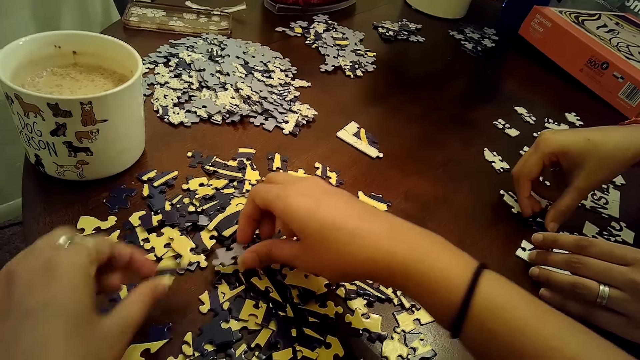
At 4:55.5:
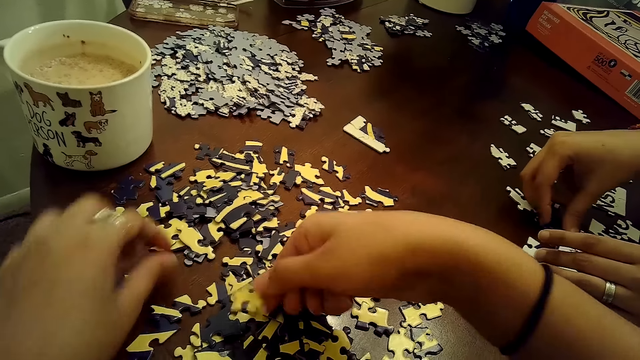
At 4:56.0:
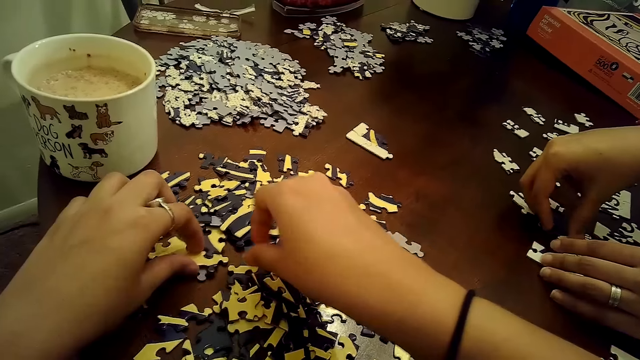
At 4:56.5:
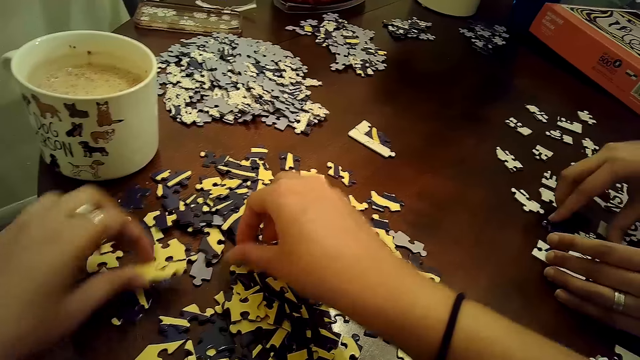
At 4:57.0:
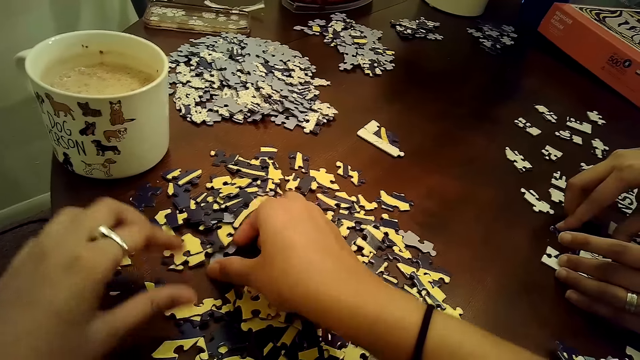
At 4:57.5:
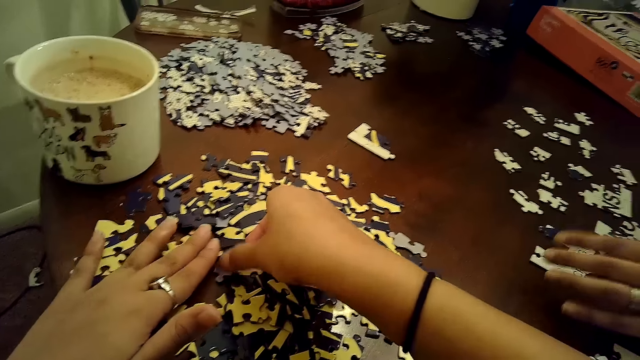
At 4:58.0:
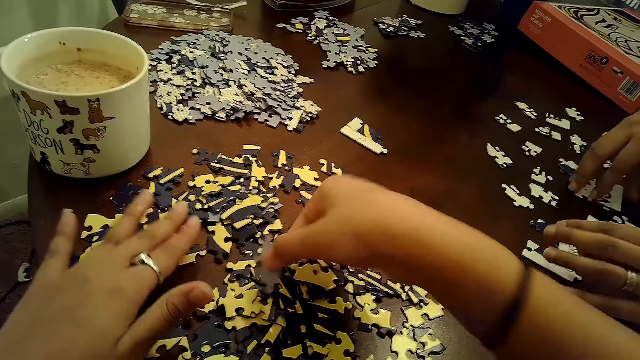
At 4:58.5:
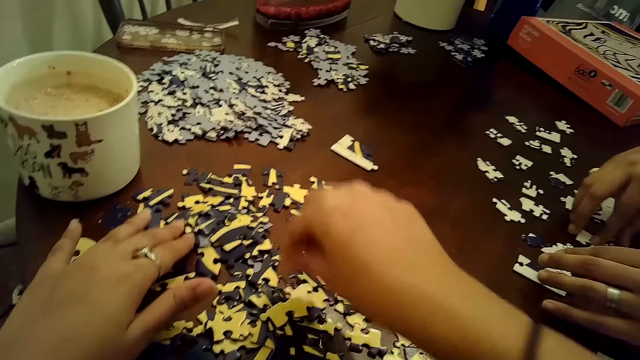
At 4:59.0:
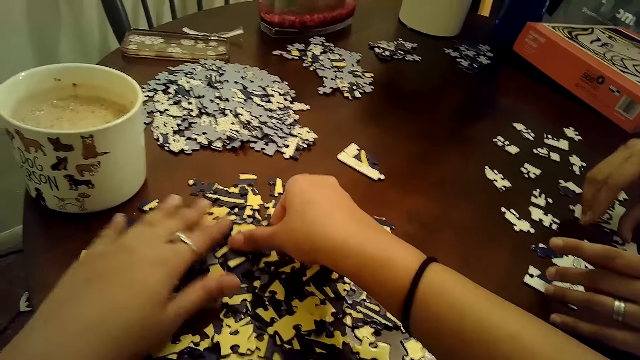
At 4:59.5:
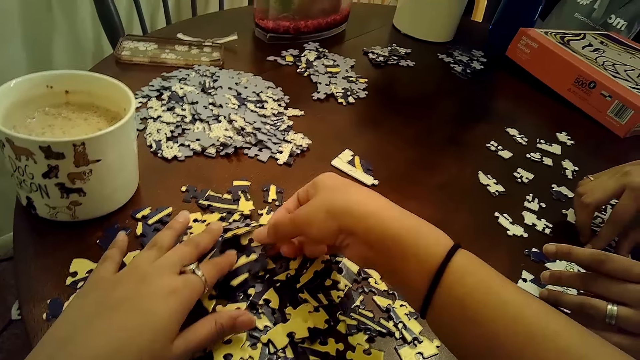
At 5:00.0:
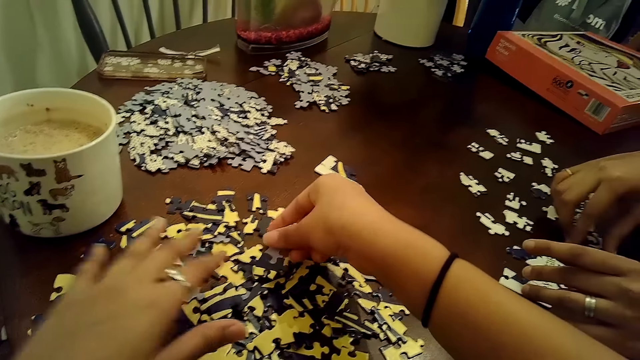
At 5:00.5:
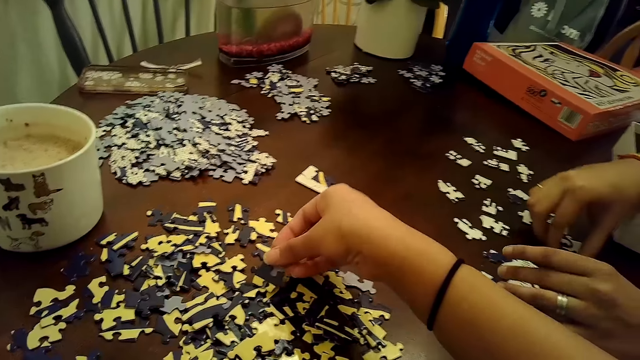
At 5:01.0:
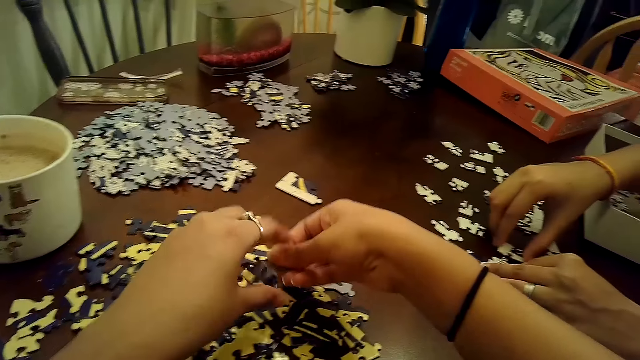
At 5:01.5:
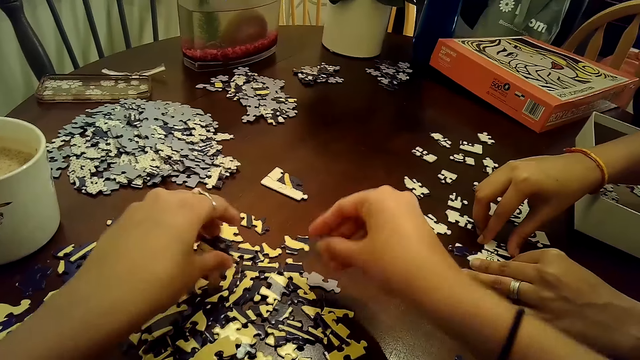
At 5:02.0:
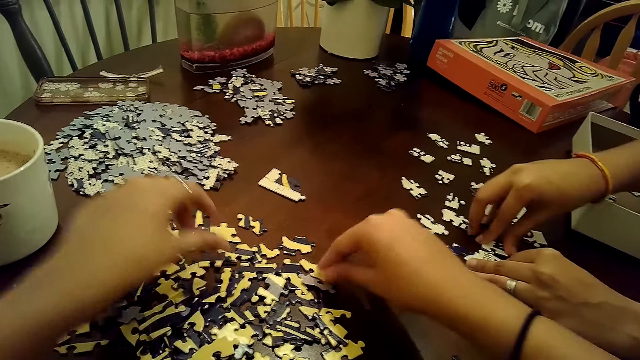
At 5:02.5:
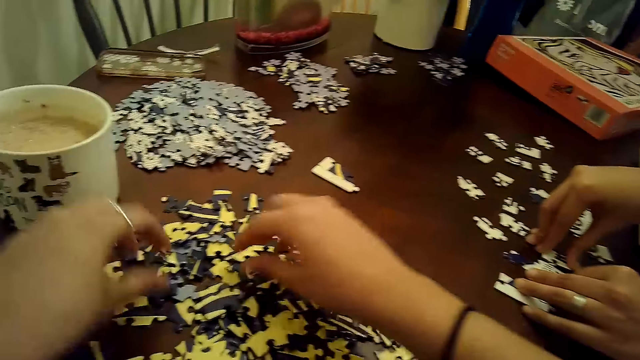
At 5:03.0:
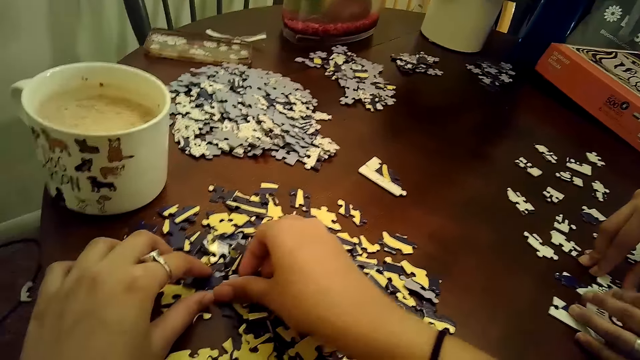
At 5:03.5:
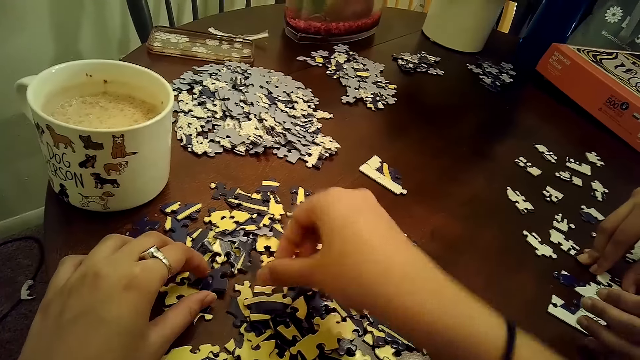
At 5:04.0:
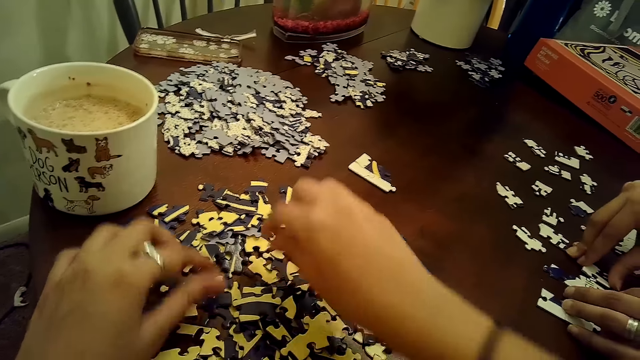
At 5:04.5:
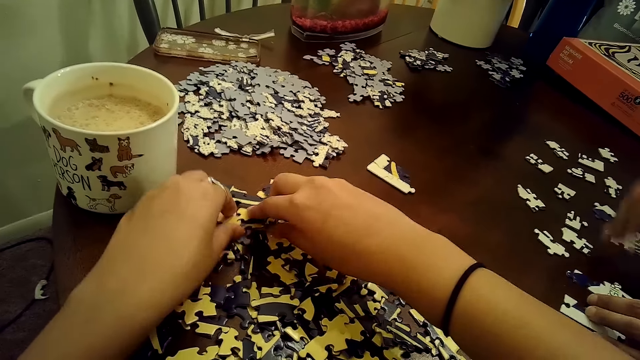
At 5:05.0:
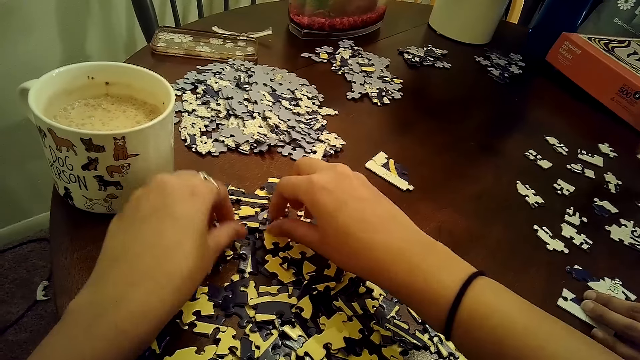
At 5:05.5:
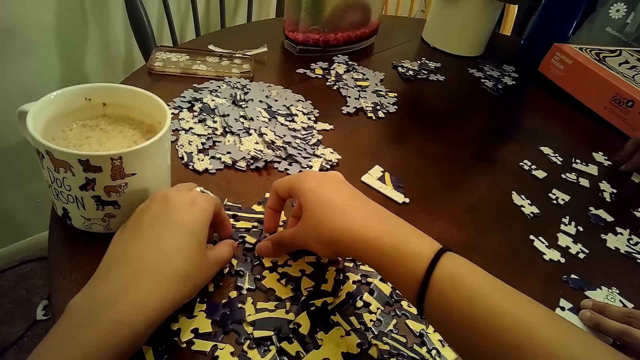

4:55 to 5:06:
A woman puts a jigsaw piece on the table. The woman talks to the camera wearer. The camera wearer picks the jigsaw pieces from the table. They pick the jigsaw pieces from the table again. They put the jigsaw pieces on the table. The woman arranges some puzzle pieces on the table with both hands. The camera wearer picks the jigsaw pieces from the table and puts the jigsaw pieces on the table. They pick the jigsaw pieces from the table and touch the jigsaw pieces on the table. The woman touches the jigsaw pieces on the table. The camera wearer puts the jigsaw pieces on the table. They talk to the woman. They pick the jigsaw pieces from the table. The woman touches the jigsaw pieces on the table. The camera wearer picks the jigsaw piece from the right hand. They put the jigsaw pieces on the table. They pick the jigsaw pieces from the table. The woman talks to the camera wearer. The camera wearer touches the jigsaw pieces on the table and puts the jigsaw pieces on the table. They touch the jigsaw pieces on the table. The woman picks the jigsaw pieces from the table.

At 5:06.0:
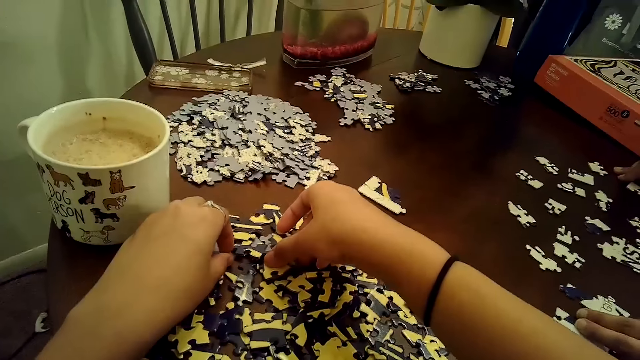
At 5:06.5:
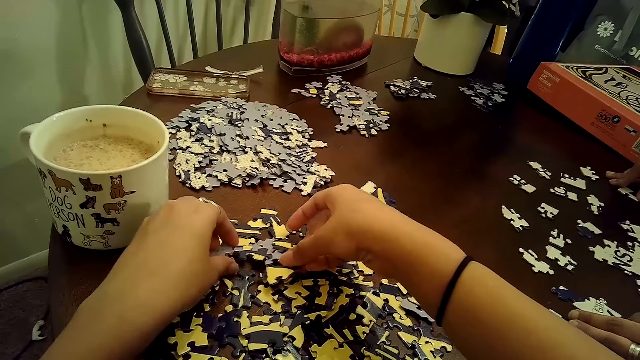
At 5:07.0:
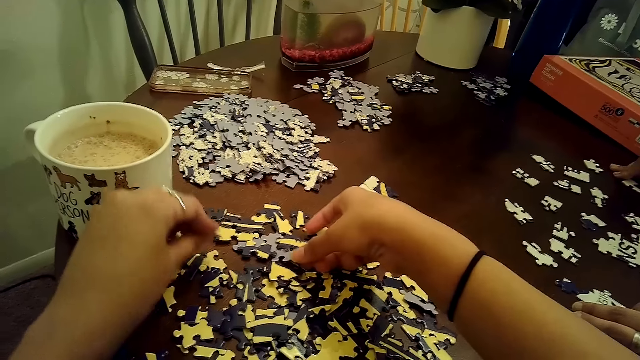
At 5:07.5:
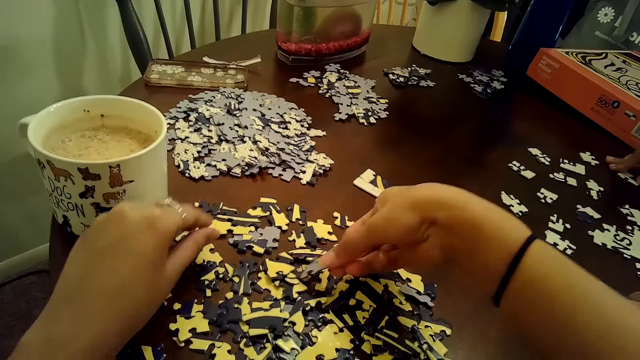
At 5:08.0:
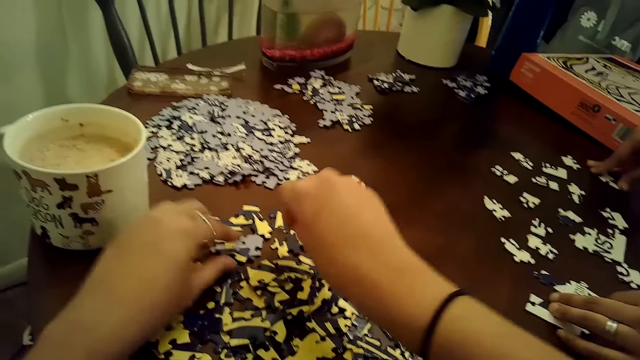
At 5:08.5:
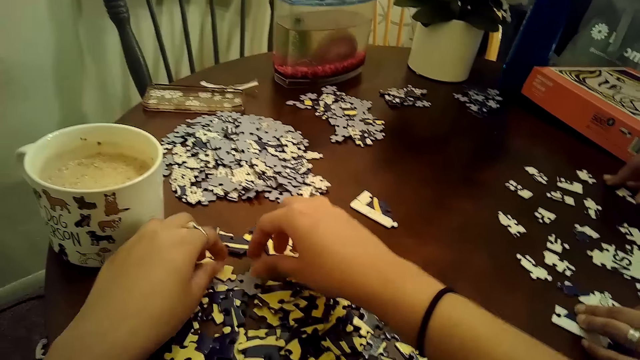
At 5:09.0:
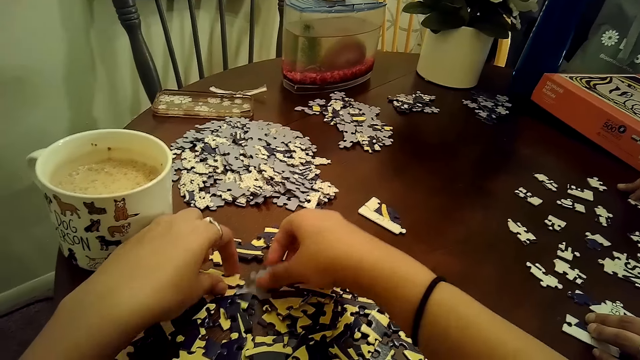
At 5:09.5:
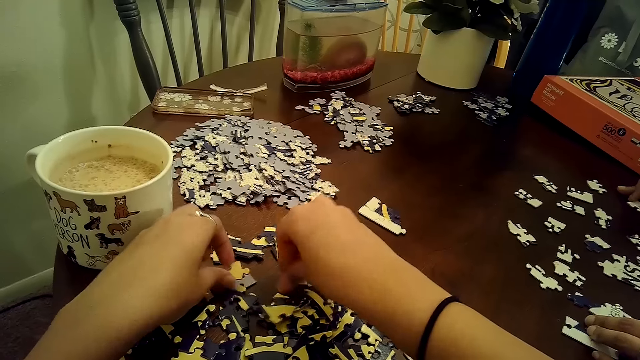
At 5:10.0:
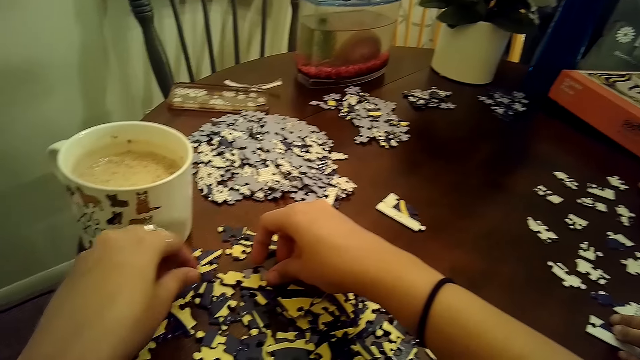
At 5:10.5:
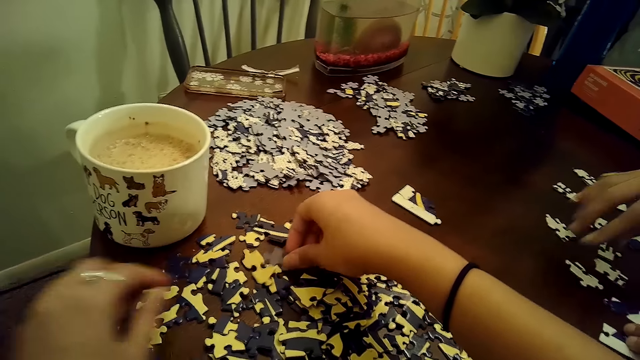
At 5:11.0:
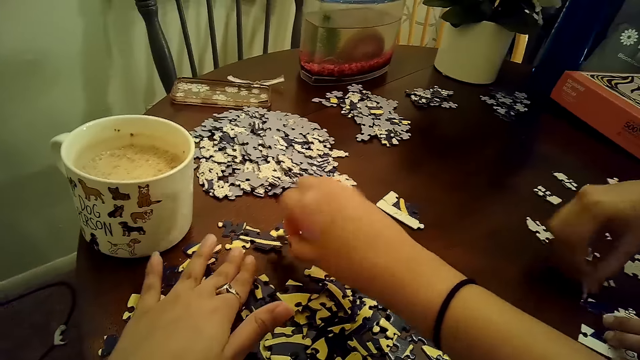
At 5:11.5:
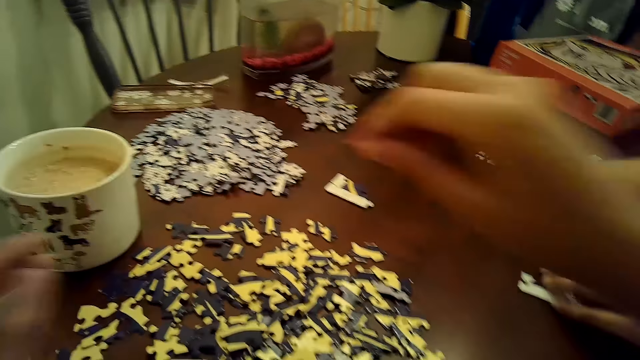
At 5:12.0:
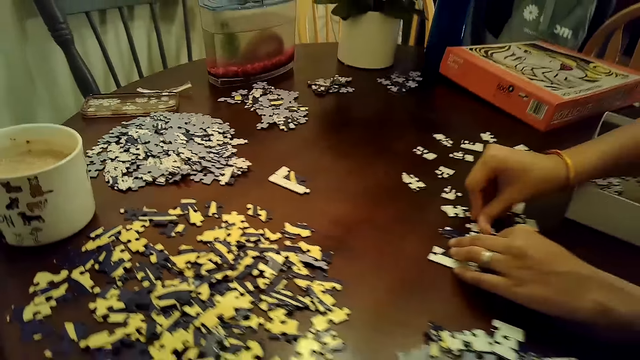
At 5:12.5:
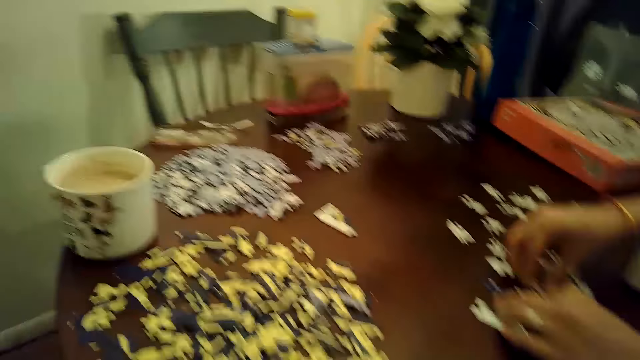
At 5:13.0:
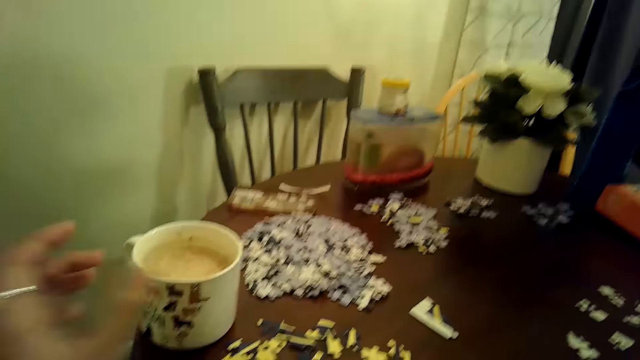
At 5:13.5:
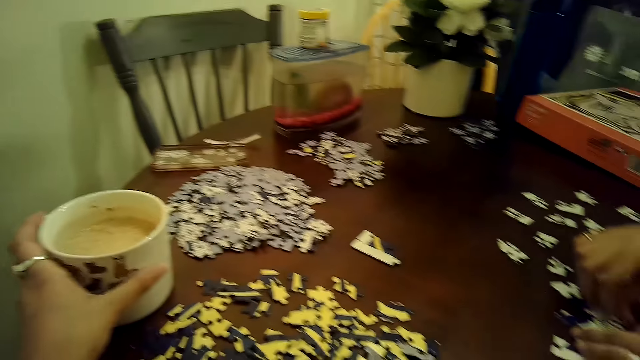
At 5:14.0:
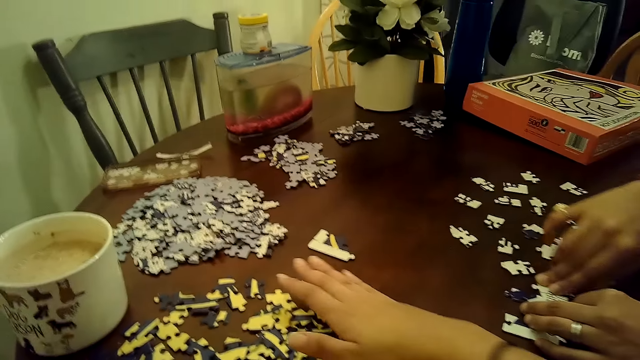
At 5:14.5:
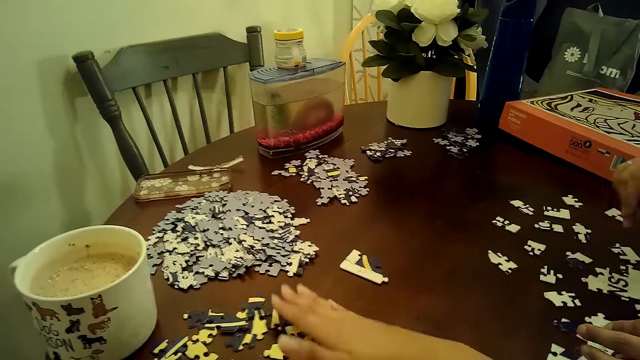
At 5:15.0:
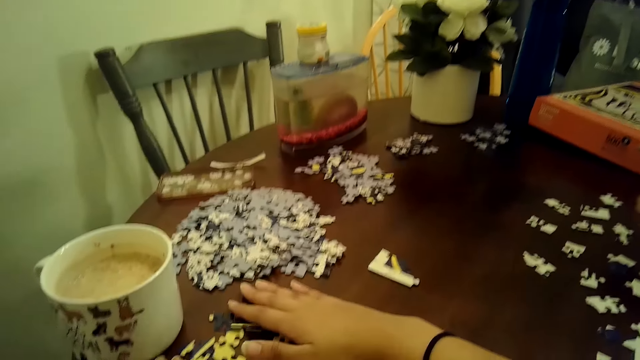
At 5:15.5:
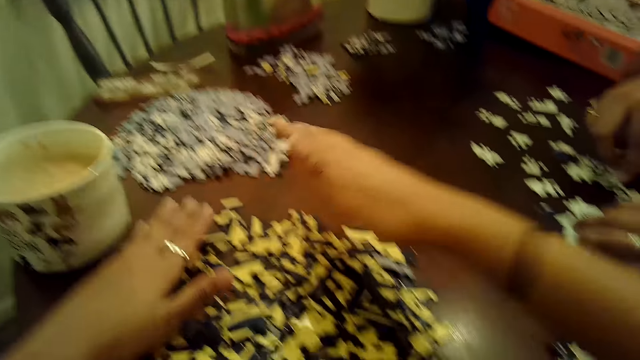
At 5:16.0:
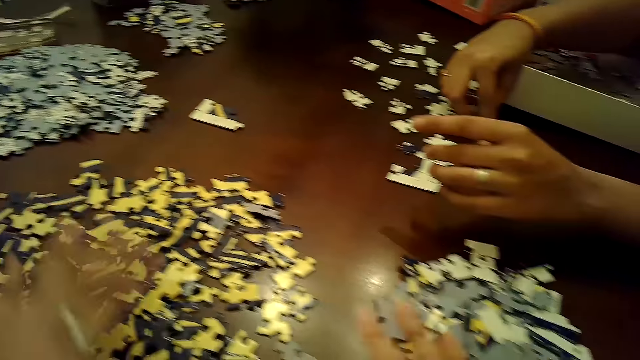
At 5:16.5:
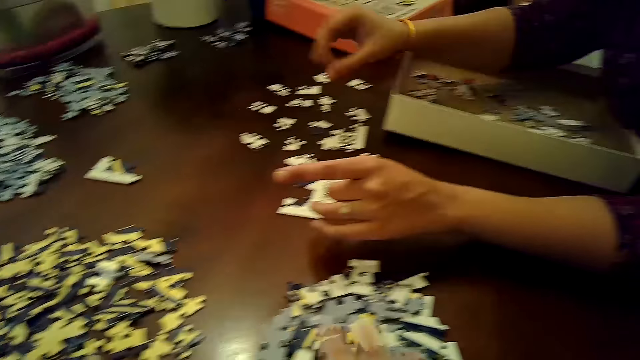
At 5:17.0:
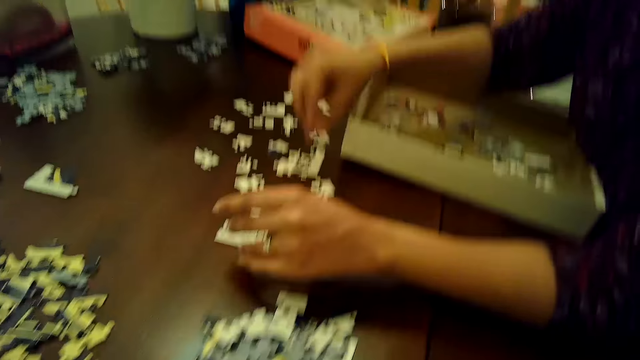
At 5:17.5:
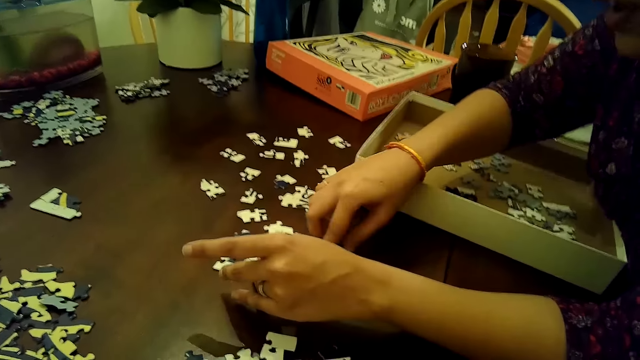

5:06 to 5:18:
The camera wearer picks the jigsaw pieces from the table. A woman puts the jigsaw pieces on the table. The camera wearer talks to the woman. She picks the jigsaw pieces from the table and puts the jigsaw pieces on the table. She puts the jigsaw pieces on the table again. She picks the jigsaw piece from the table and puts the jigsaw piece on the table. She picks the jigsaw piece from the table. The woman picks a jigsaw piece from the table. The camera wearer touches the jigsaw pieces on the table and puts the jigsaw piece on the table. The woman puts the jigsaw piece on the table. The camera wearer looks around. The woman touches the jigsaw piece on the table. The camera wearer touches the cup on the table. She gathers some puzzle pieces with both her hands. She touches the jigsaw pieces on the table. The woman touches the jigsaw piece on the table. The camera wearer looks around. The woman moves the jigsaw piece on the table.
